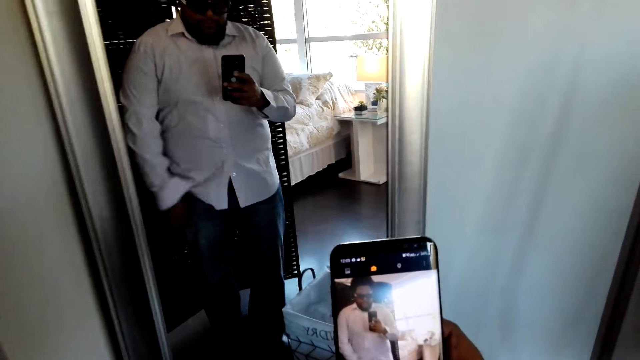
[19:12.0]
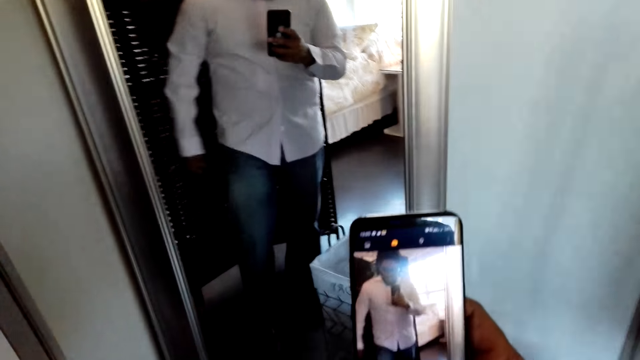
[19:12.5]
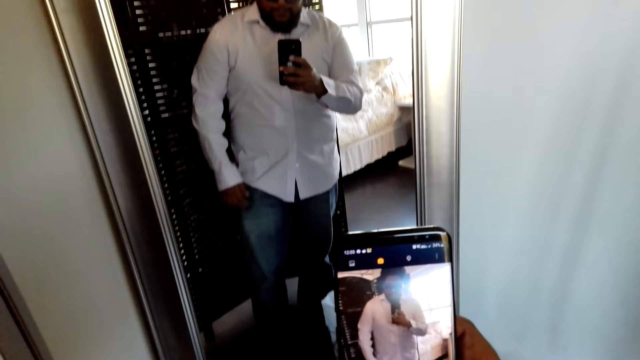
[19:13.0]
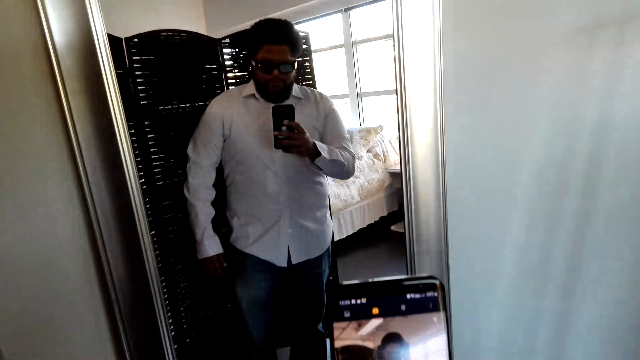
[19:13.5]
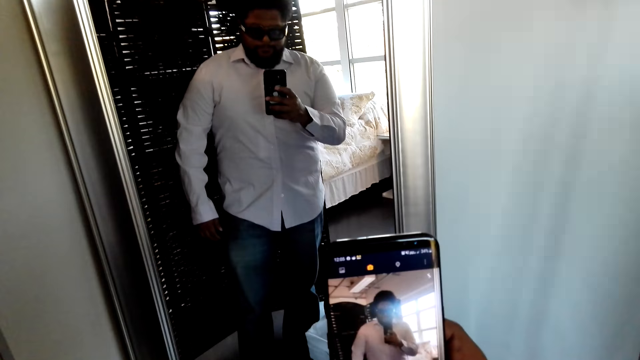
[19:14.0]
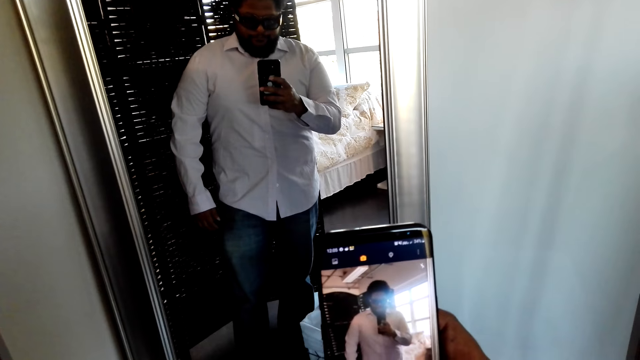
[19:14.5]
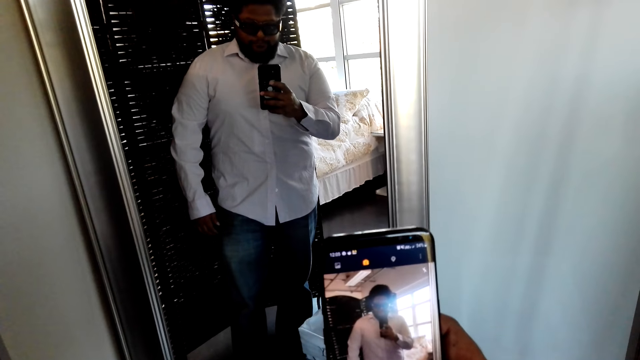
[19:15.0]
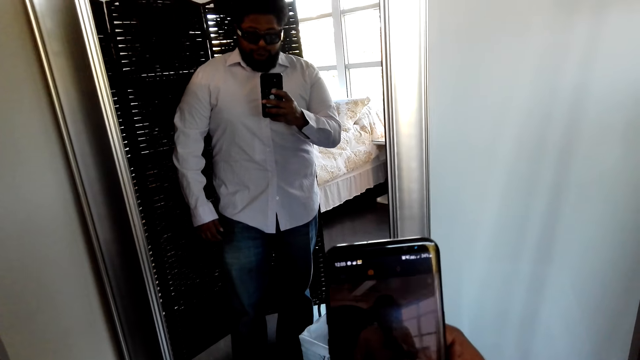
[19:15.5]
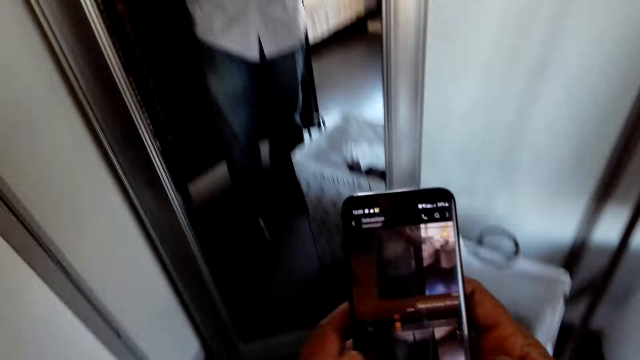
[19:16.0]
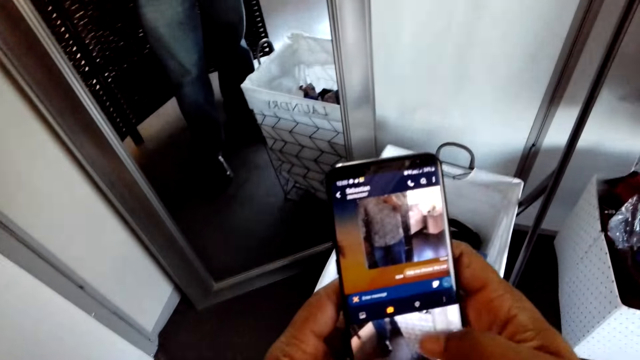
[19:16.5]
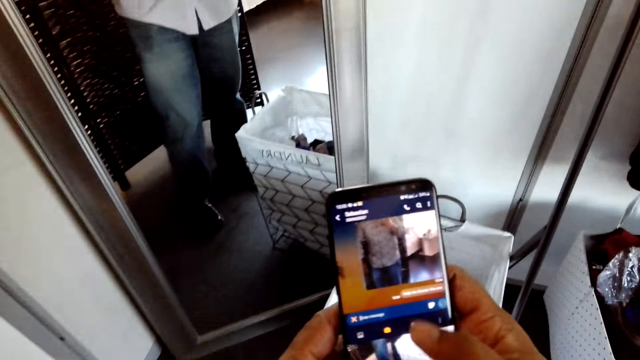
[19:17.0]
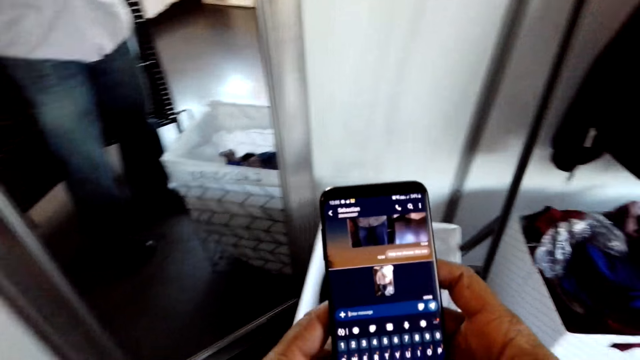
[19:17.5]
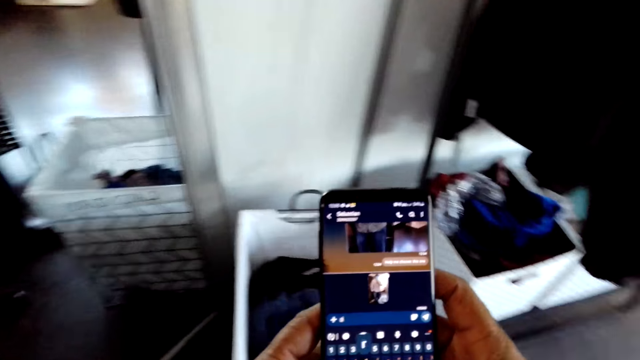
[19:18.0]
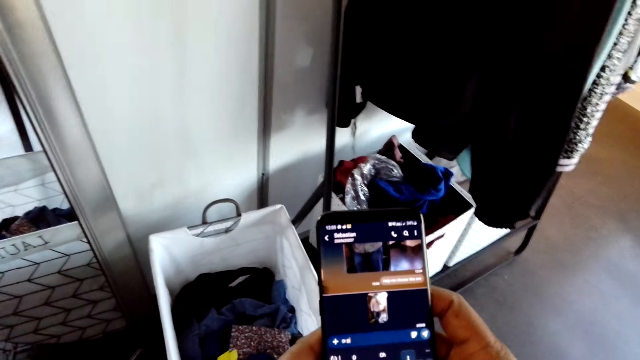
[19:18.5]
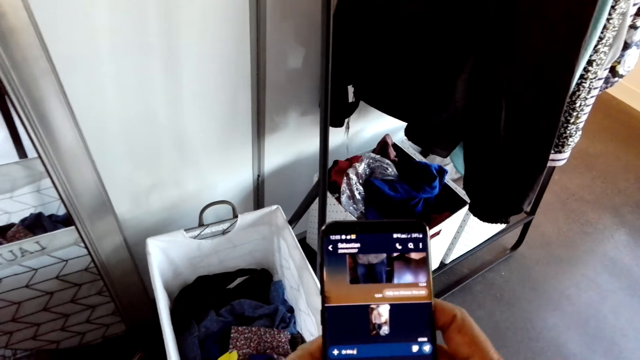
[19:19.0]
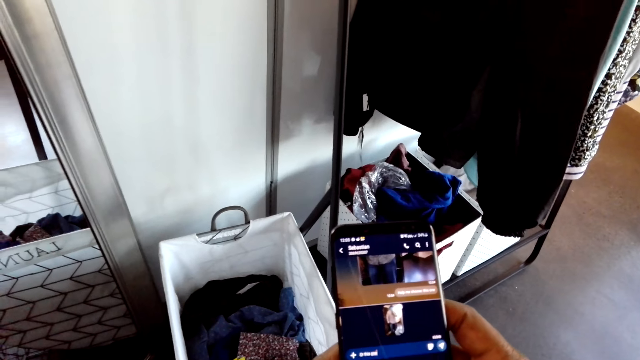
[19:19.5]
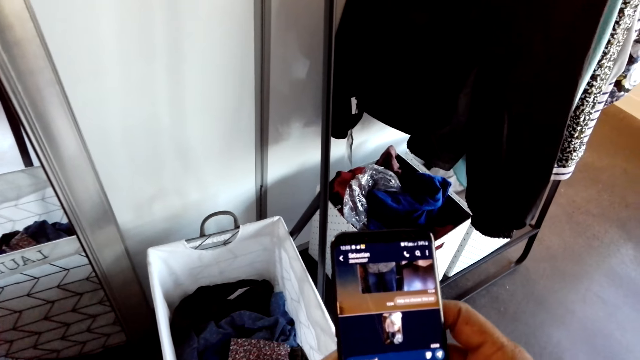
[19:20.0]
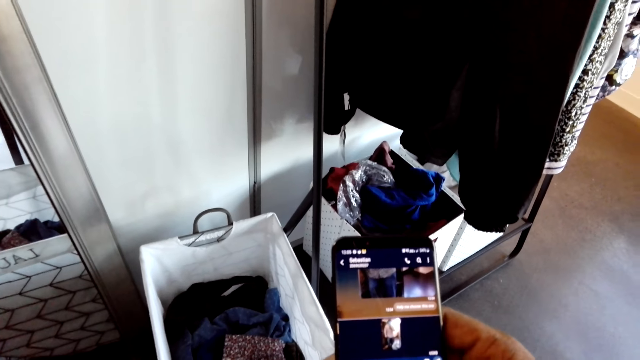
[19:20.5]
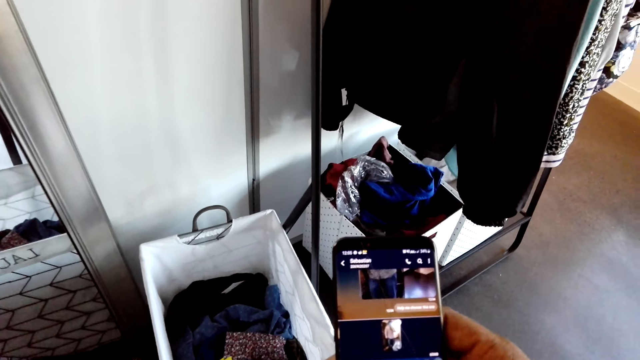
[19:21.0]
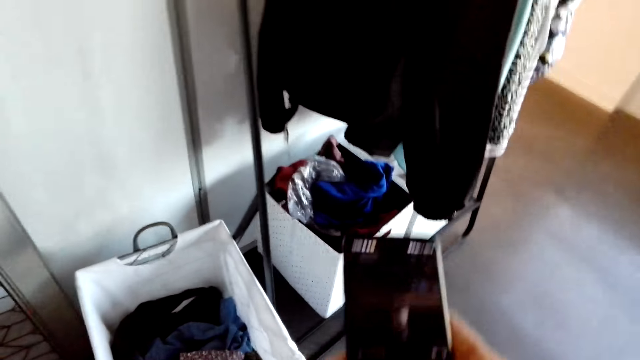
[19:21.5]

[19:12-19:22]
The camera wearer takes a photo with the phone. He types on his phone.

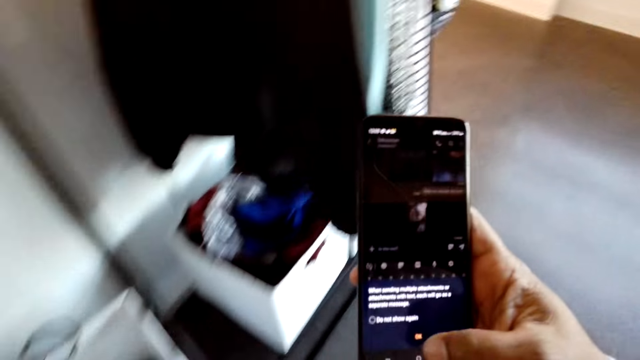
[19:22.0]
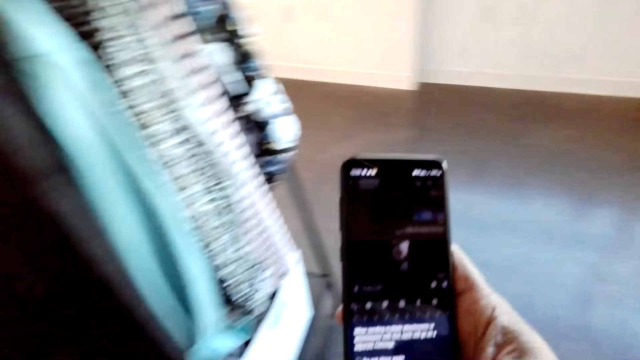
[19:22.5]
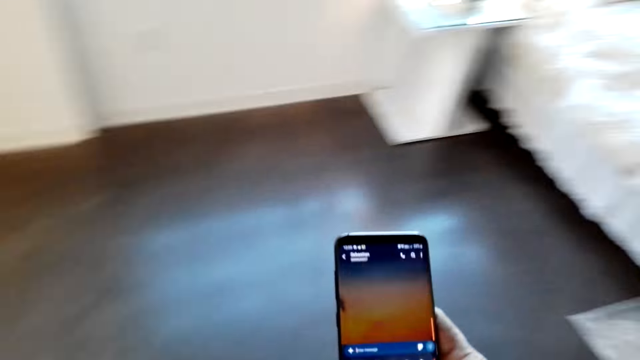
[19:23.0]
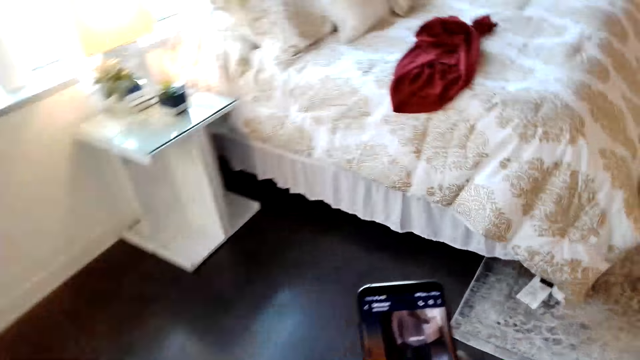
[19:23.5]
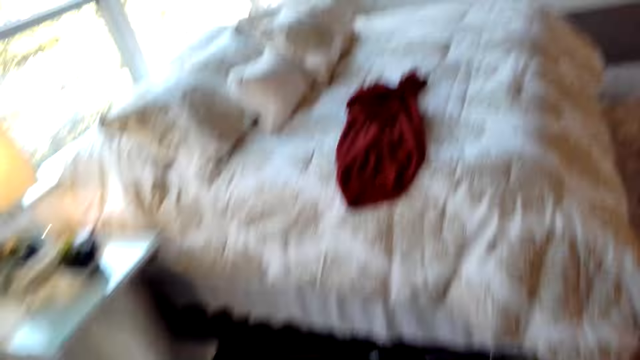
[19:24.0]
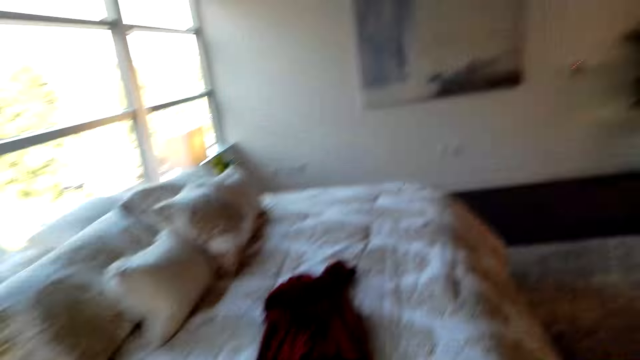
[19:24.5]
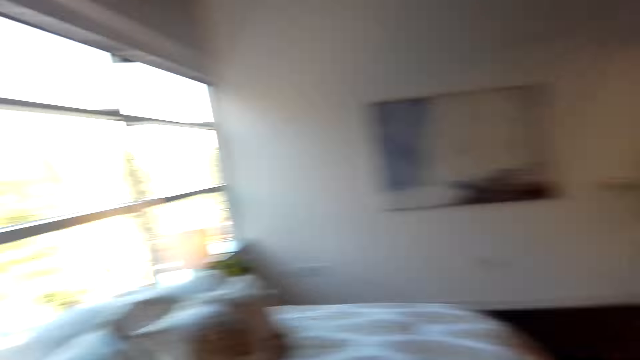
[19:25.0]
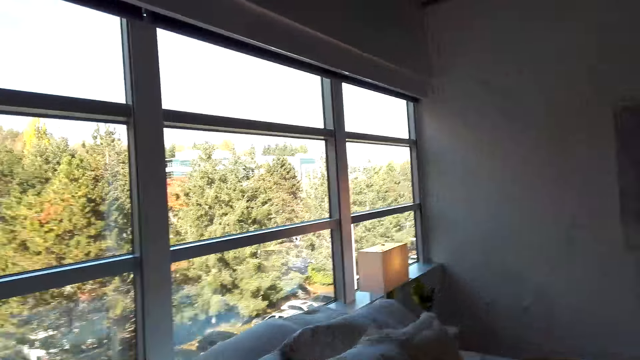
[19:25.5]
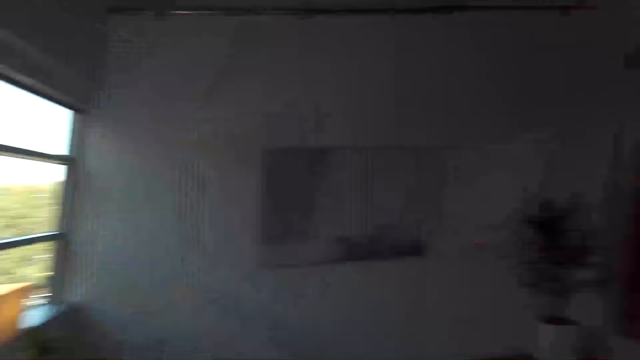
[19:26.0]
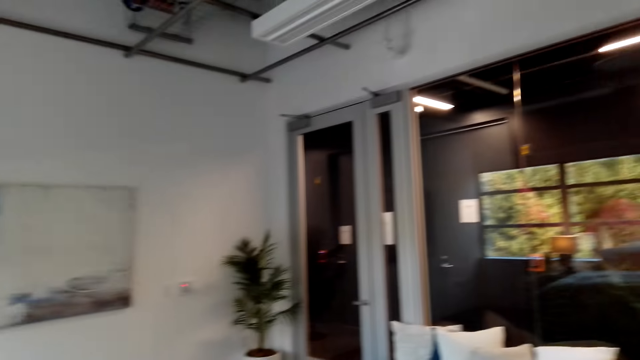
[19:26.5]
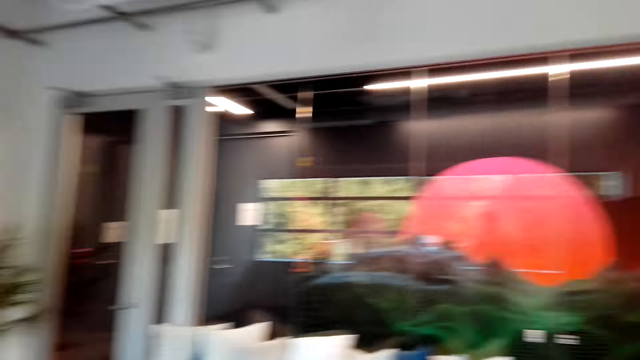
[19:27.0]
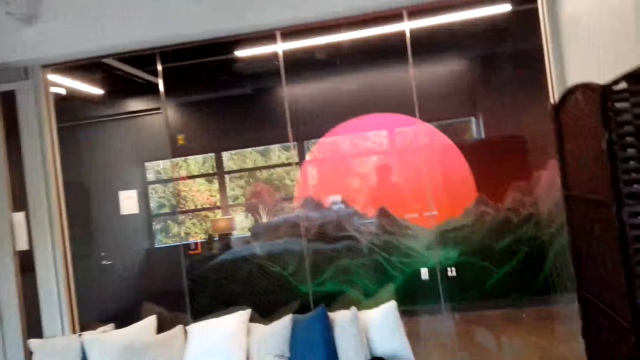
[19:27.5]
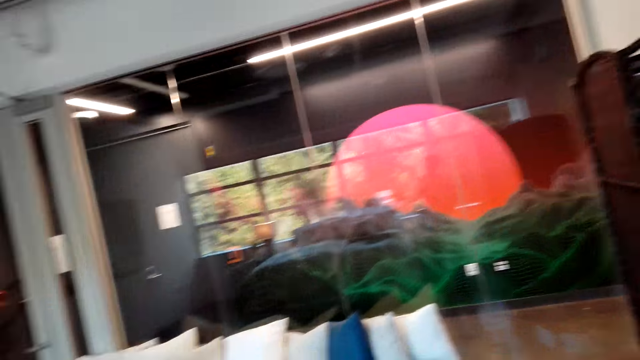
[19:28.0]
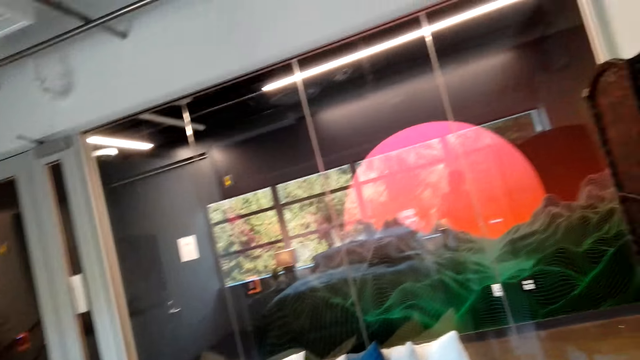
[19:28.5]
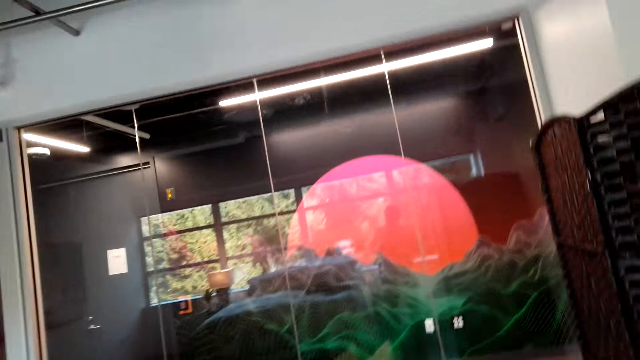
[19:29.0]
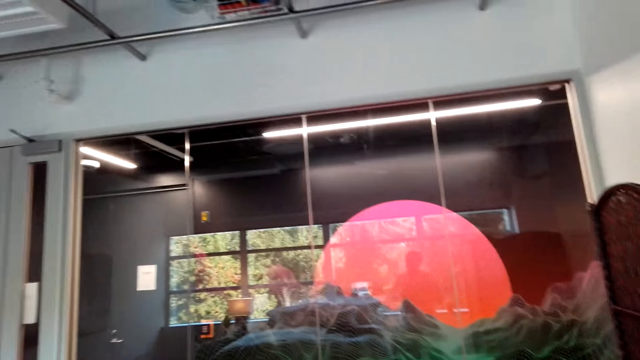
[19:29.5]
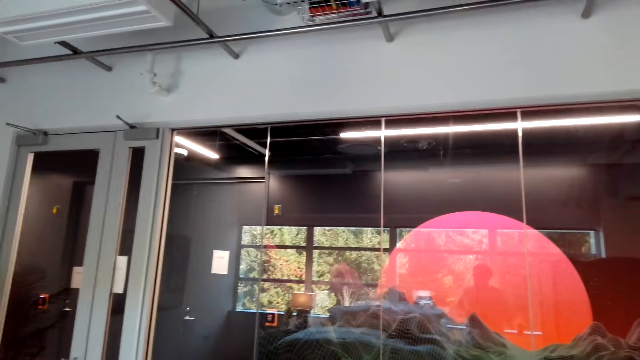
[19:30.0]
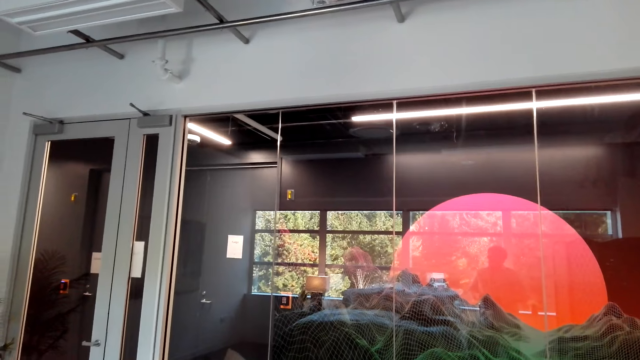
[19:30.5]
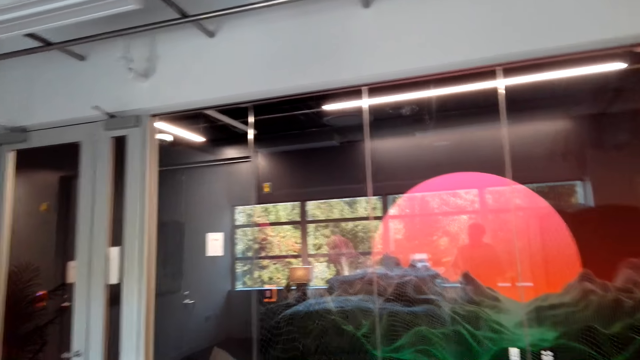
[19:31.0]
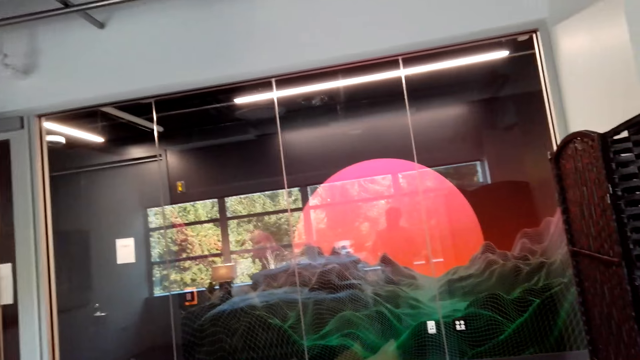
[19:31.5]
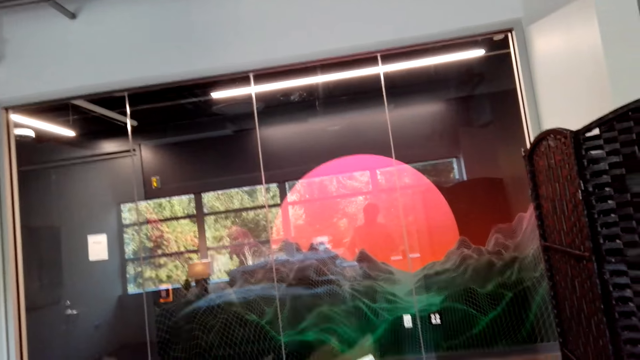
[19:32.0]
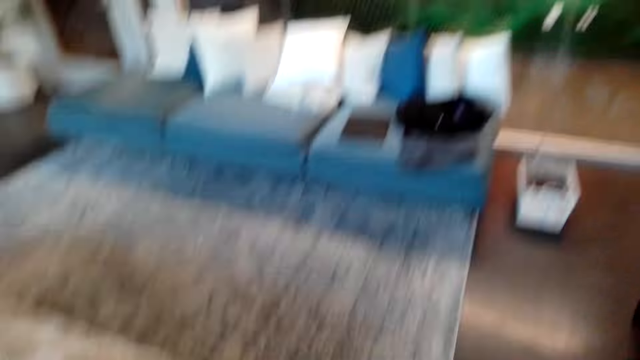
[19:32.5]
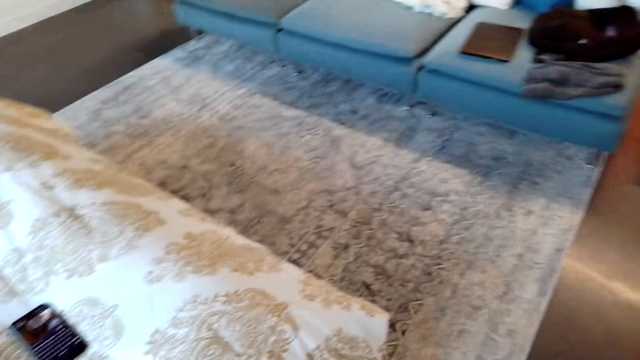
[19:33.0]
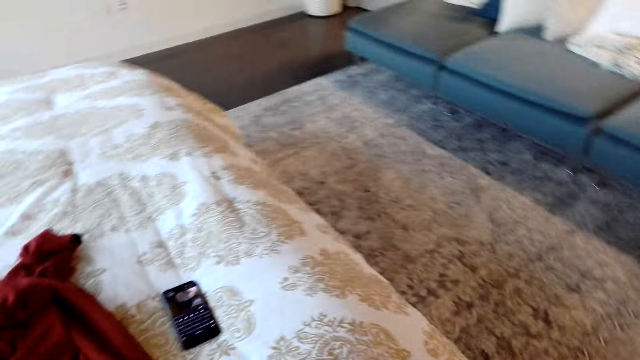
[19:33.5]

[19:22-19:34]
The camera wearer walks around the house.
